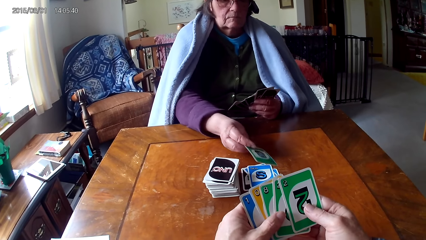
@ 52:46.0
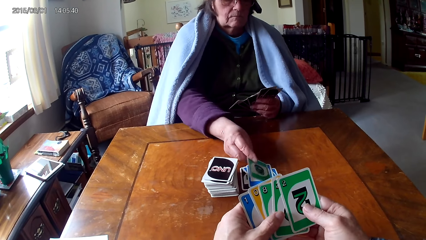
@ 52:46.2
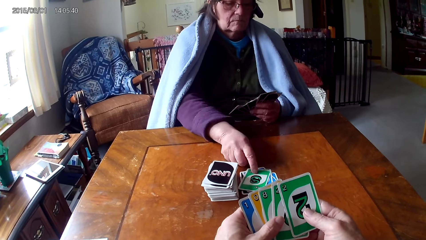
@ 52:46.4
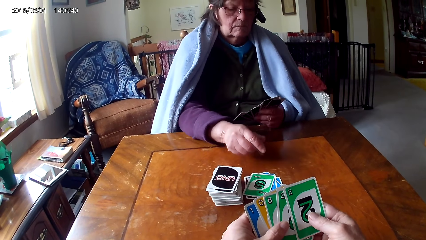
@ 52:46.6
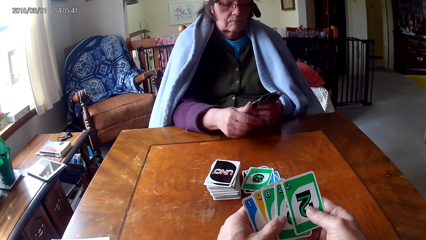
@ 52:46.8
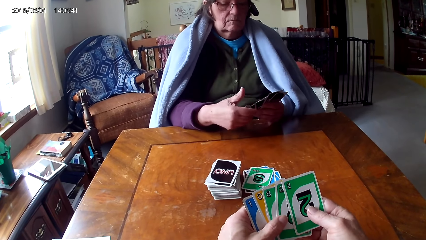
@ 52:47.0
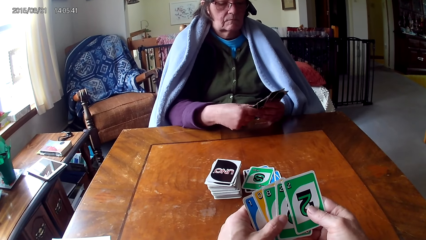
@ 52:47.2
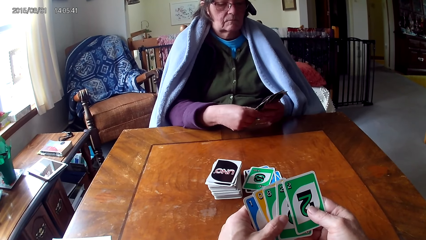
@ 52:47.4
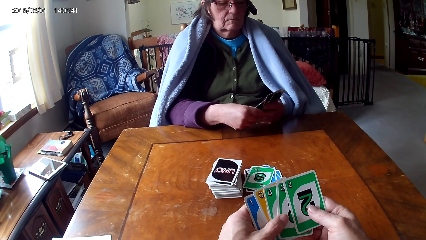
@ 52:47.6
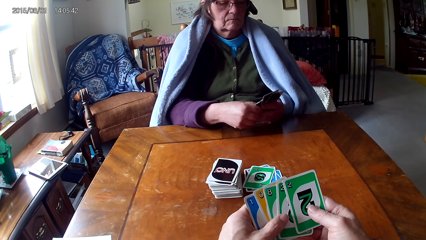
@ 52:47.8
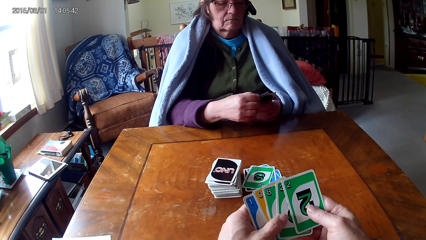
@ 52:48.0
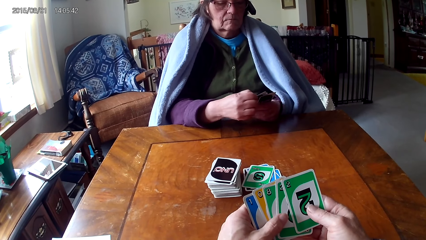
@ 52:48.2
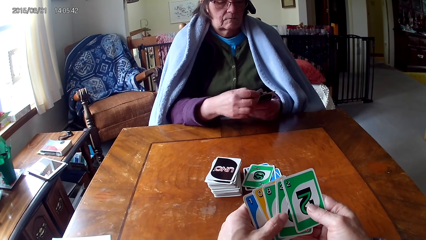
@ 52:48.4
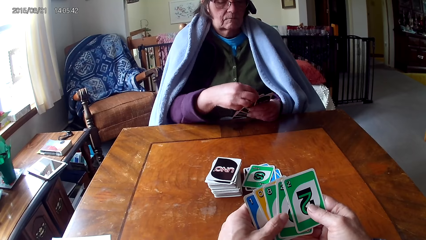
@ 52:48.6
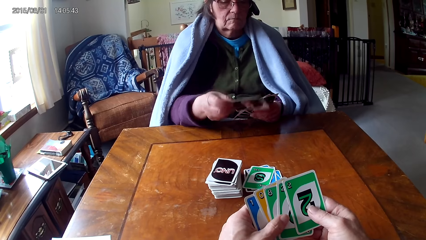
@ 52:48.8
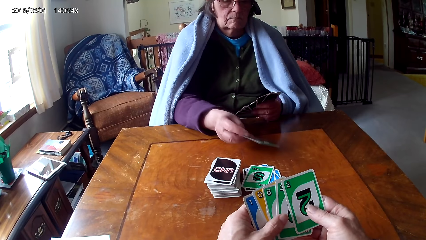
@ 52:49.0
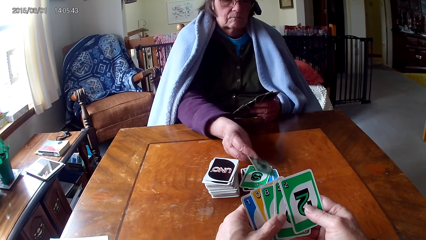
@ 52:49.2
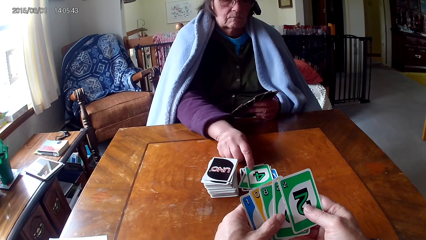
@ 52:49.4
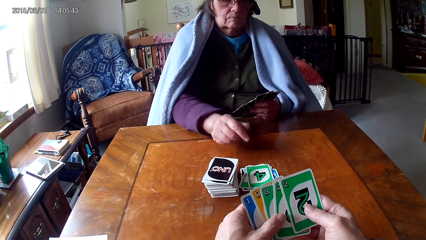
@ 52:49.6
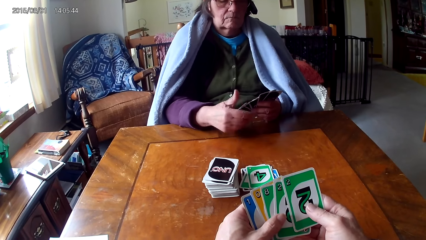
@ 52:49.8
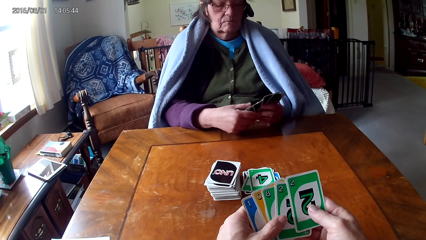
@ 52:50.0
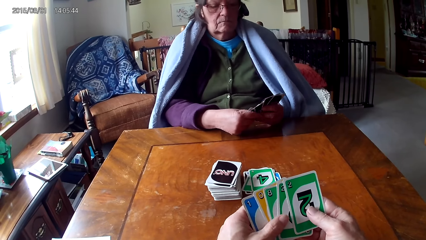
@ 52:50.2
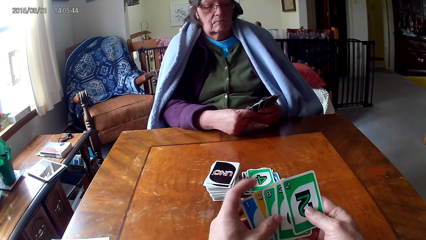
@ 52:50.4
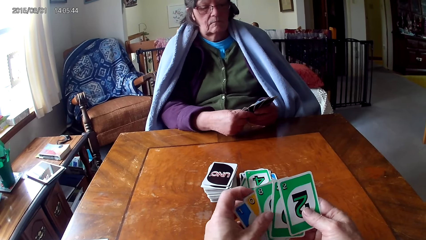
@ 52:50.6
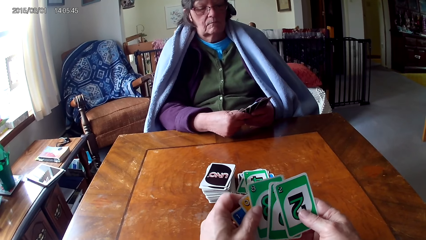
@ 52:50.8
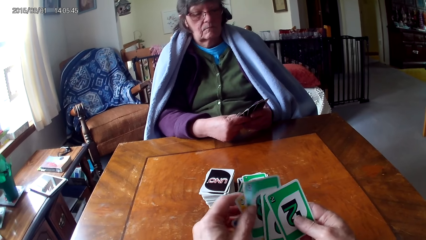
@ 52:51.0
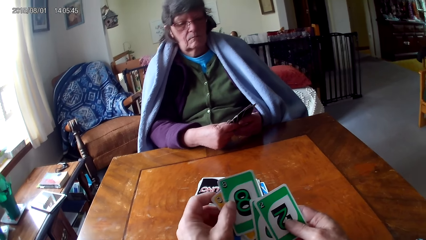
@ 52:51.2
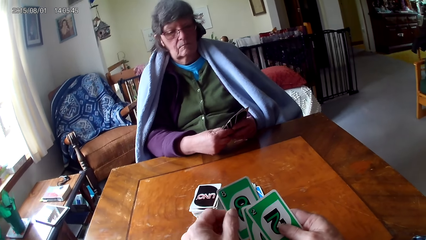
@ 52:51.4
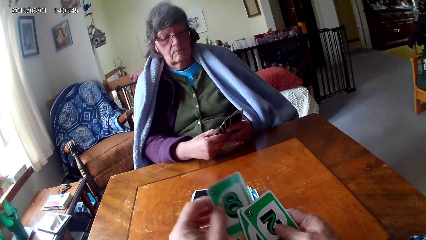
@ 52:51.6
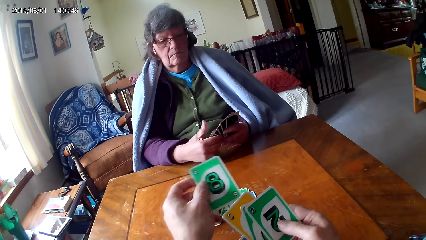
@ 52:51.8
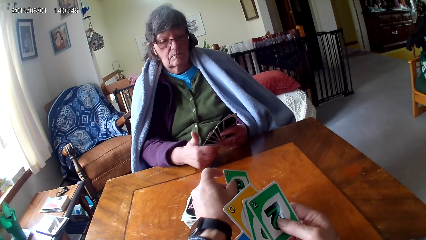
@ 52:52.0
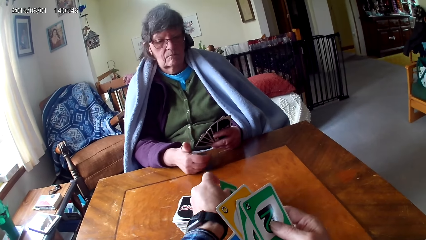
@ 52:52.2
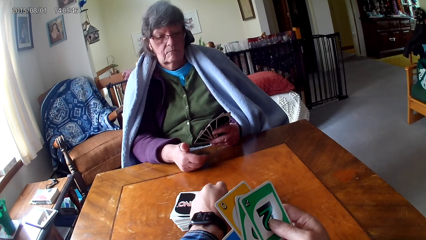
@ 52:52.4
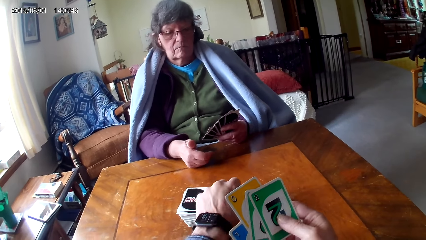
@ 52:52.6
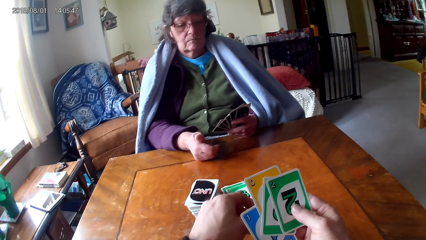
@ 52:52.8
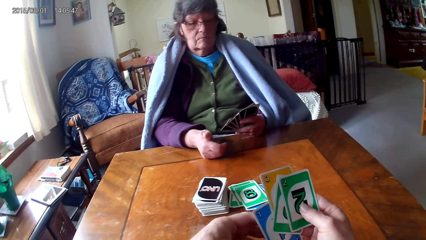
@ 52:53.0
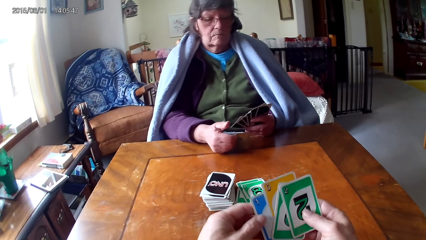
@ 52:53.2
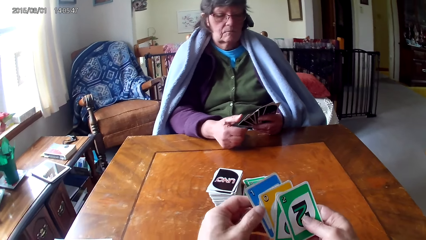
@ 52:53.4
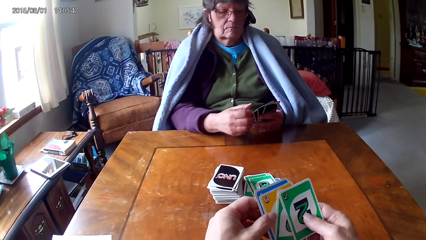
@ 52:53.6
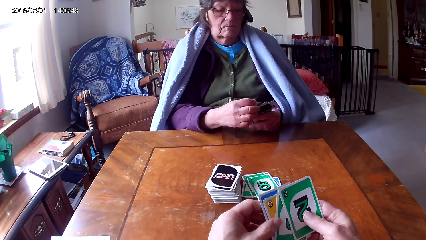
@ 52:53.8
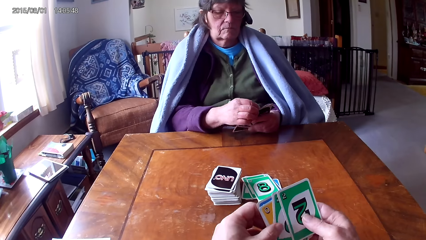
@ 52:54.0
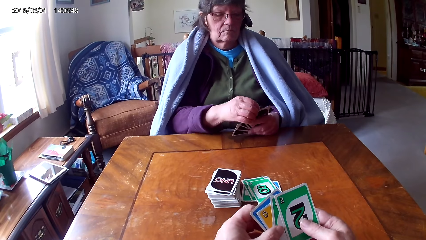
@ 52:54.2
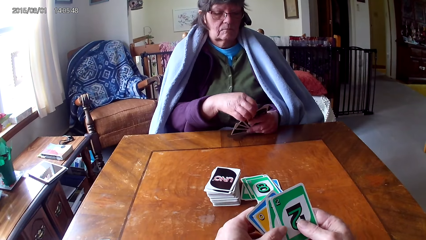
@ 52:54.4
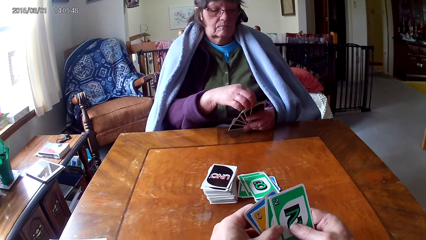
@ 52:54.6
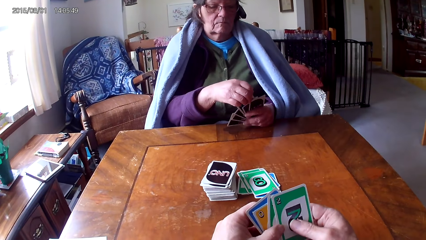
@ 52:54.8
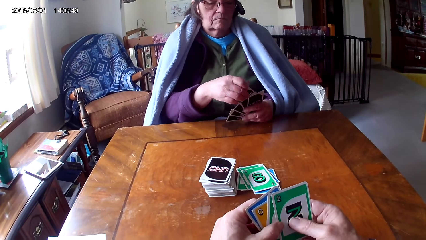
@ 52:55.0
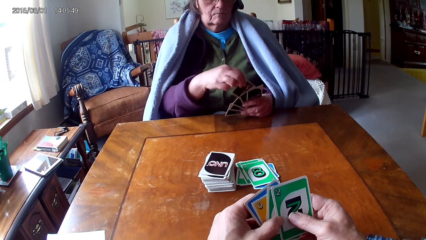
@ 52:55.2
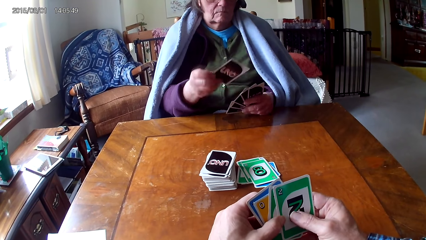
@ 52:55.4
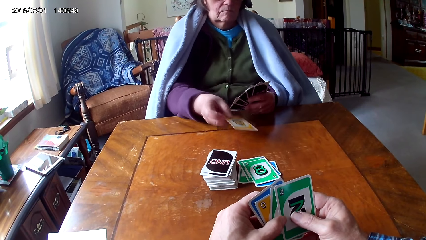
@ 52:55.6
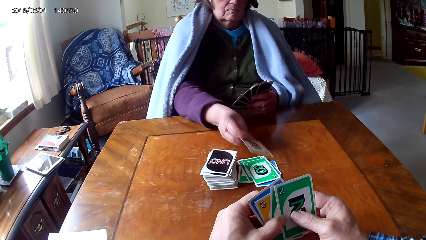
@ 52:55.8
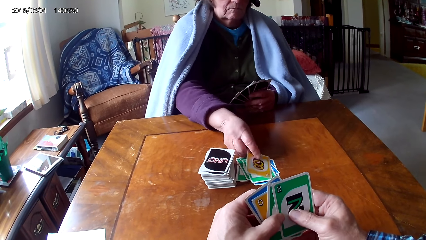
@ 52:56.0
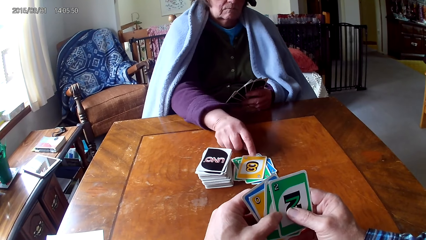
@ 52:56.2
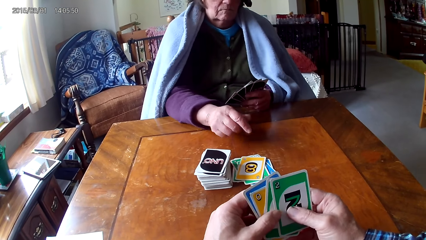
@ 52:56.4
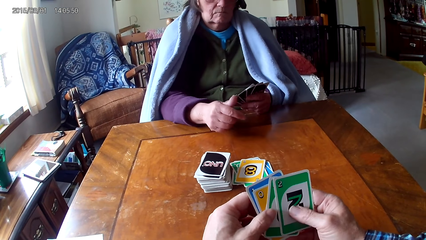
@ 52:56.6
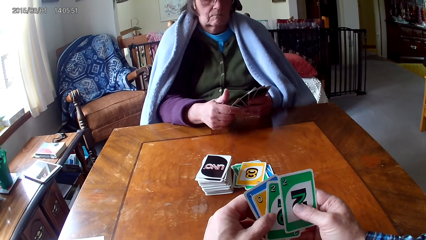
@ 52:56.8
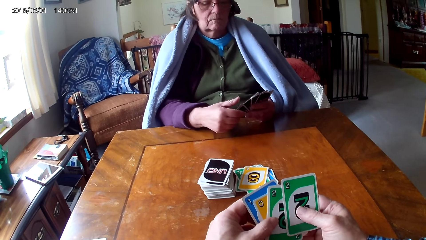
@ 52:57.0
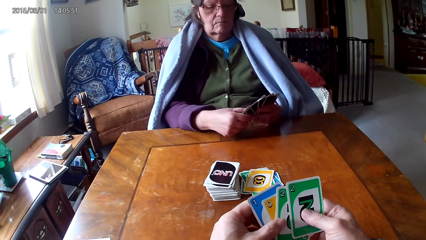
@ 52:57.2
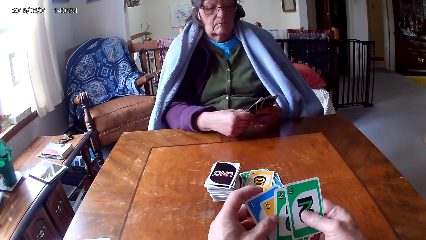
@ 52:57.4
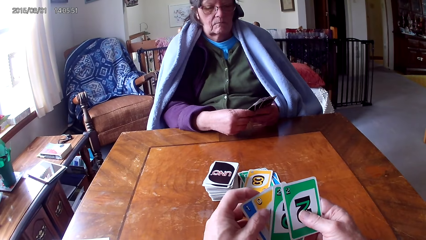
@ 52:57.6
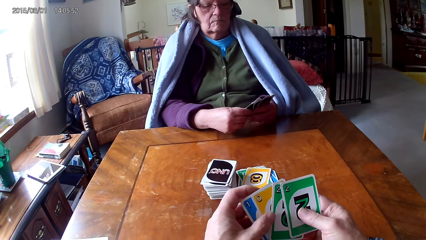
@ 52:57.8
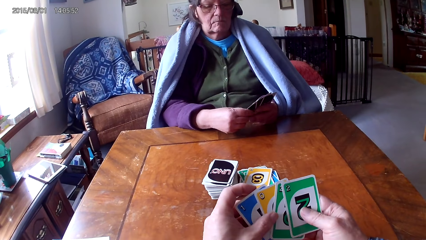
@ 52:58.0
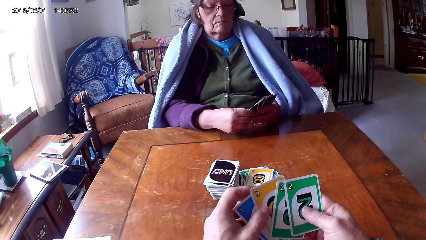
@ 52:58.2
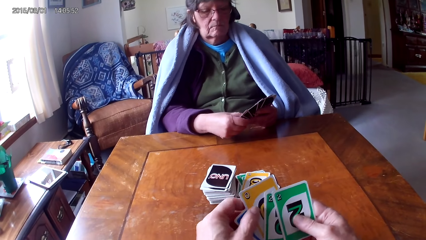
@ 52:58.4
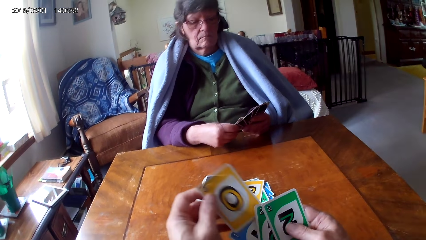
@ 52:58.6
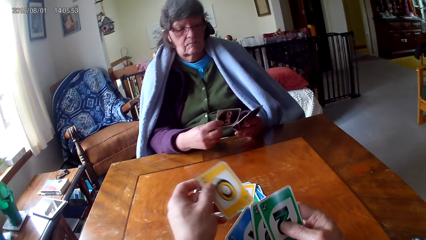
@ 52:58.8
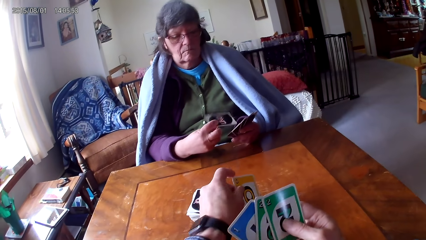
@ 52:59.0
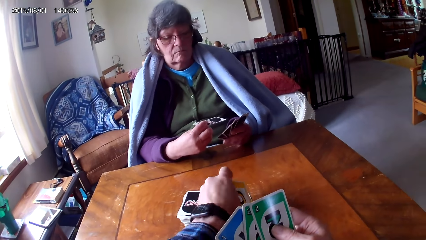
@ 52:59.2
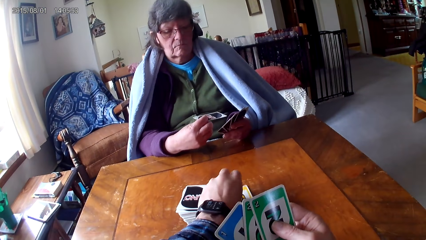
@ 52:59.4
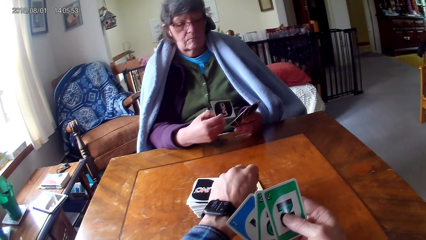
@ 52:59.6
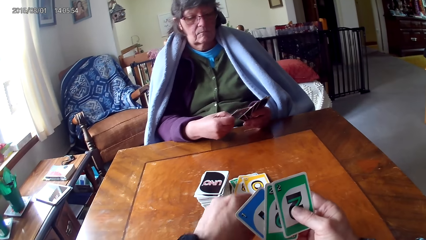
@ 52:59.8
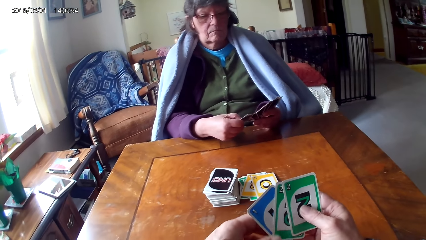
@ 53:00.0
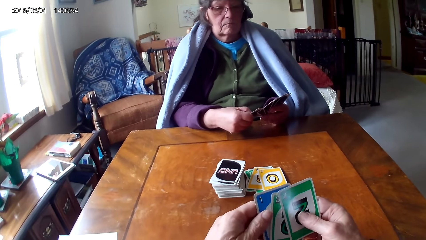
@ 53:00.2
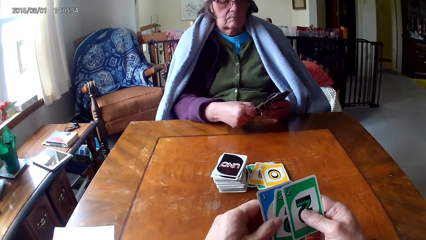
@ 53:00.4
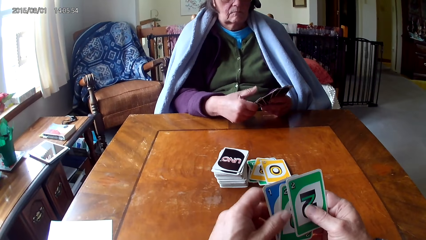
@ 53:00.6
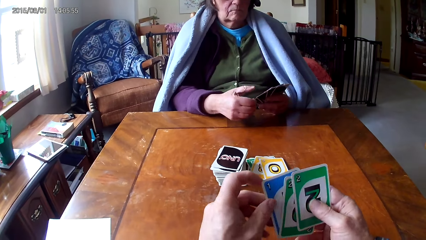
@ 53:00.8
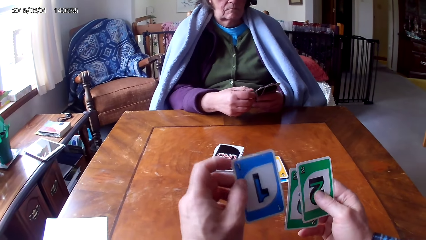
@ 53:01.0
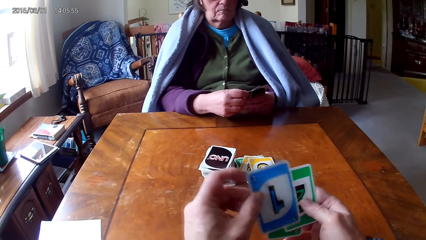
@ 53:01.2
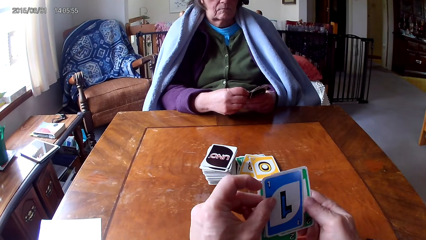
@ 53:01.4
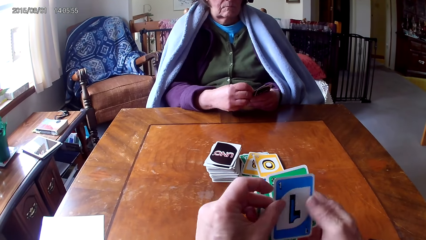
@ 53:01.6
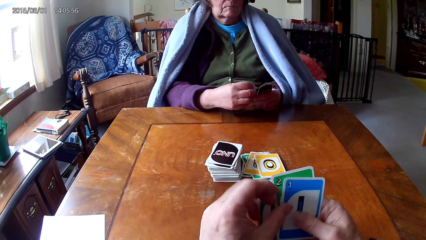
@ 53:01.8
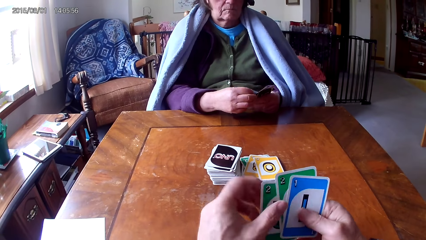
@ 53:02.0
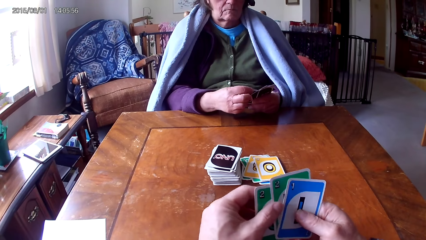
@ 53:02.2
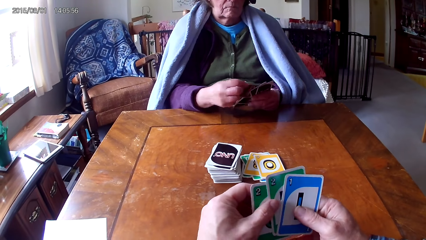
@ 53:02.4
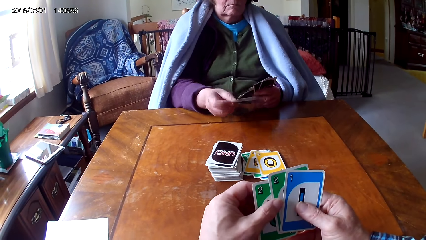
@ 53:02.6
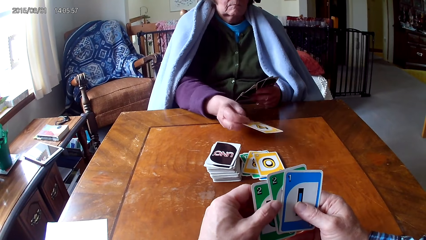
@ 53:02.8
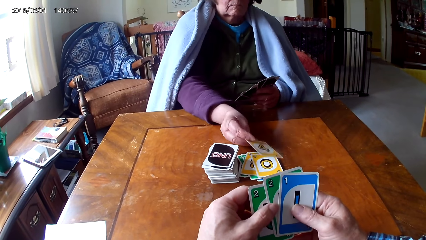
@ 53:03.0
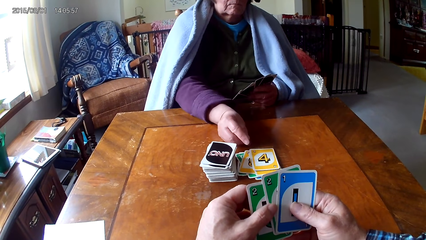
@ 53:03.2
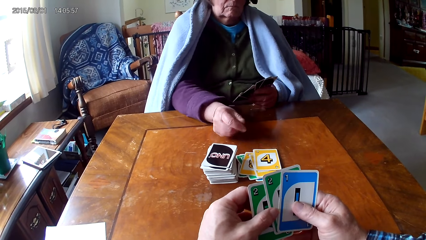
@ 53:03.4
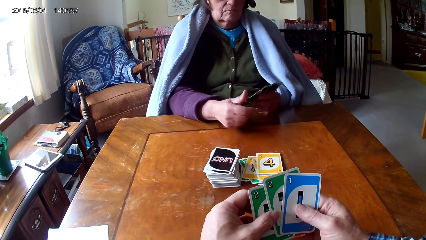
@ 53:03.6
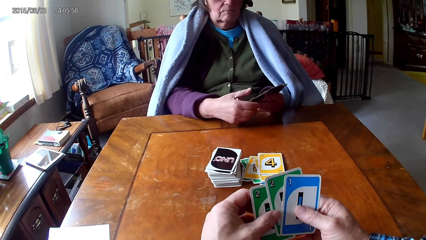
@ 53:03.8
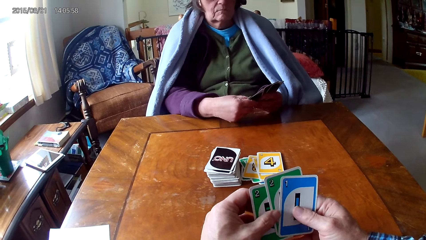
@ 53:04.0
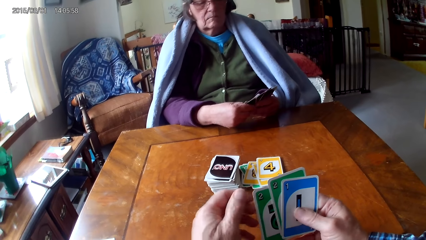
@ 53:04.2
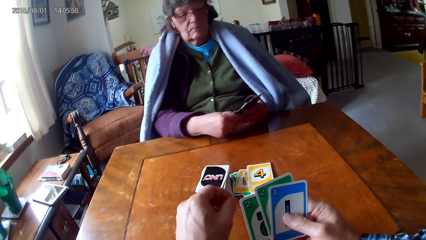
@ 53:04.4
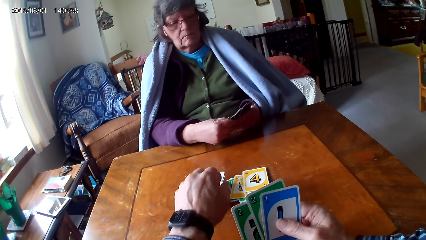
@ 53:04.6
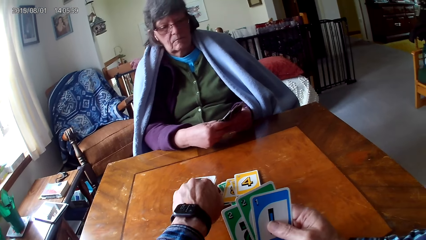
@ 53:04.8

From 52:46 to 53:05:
The camera wearer puts a card on the table. They look at a person put a card on the table. They put a card on the table. They look at the person put a card on the table.
